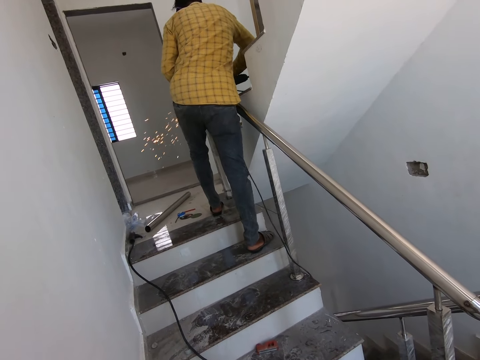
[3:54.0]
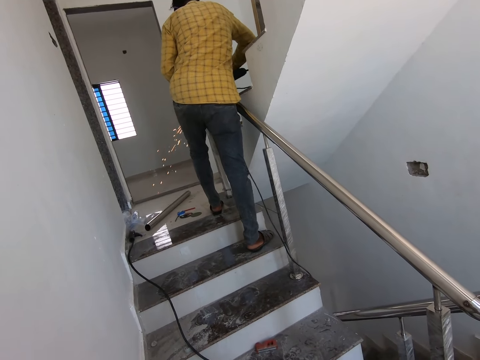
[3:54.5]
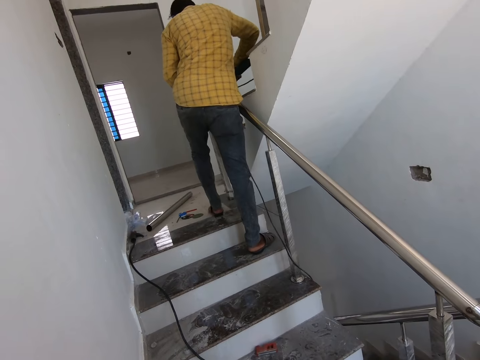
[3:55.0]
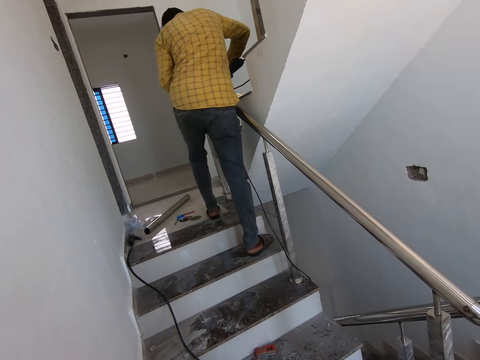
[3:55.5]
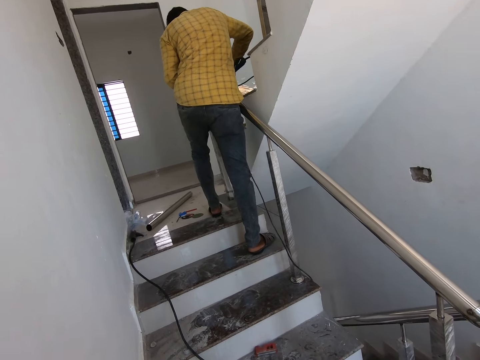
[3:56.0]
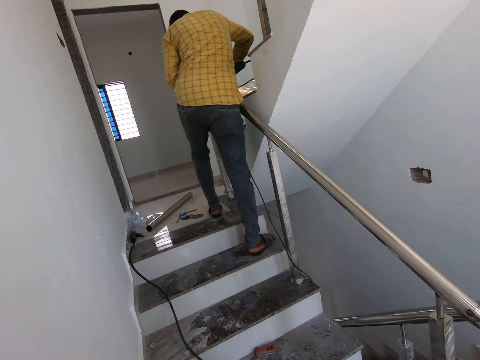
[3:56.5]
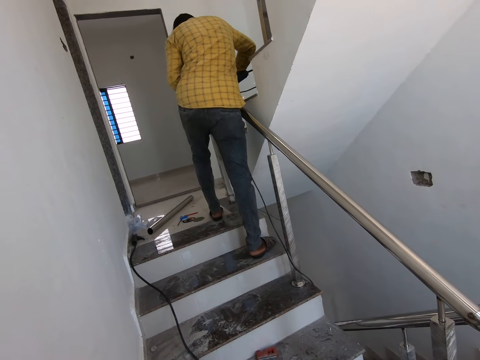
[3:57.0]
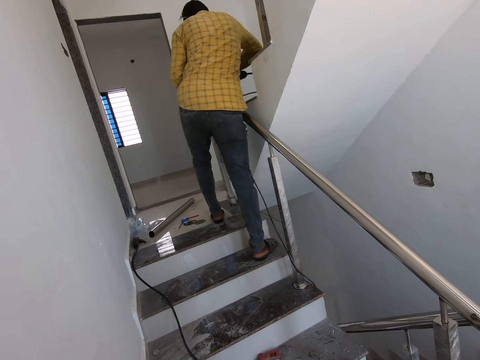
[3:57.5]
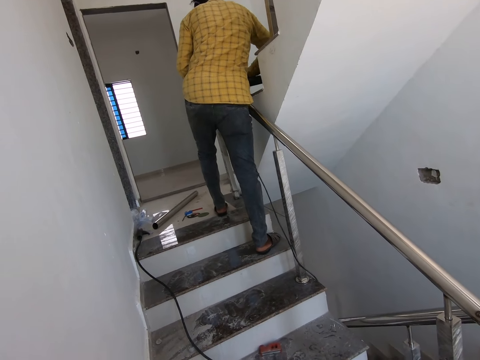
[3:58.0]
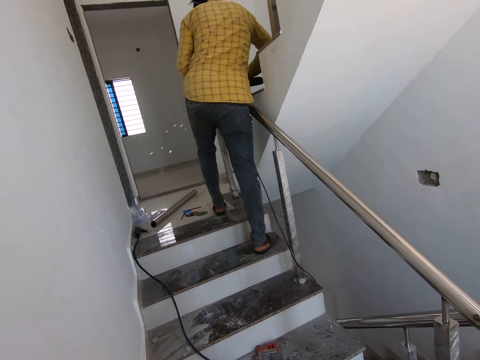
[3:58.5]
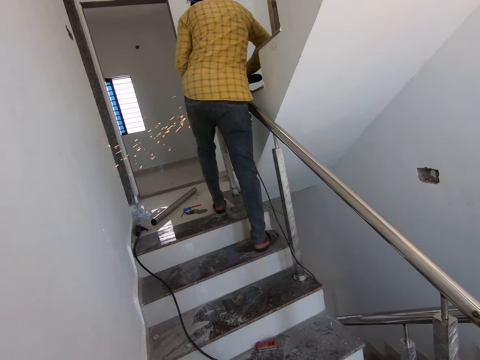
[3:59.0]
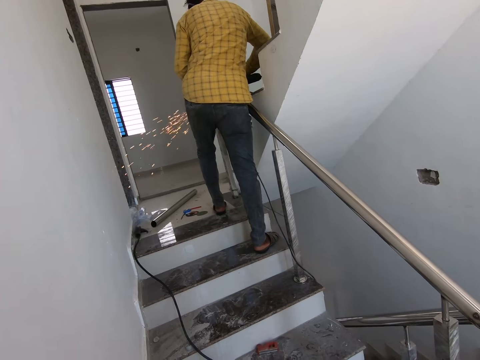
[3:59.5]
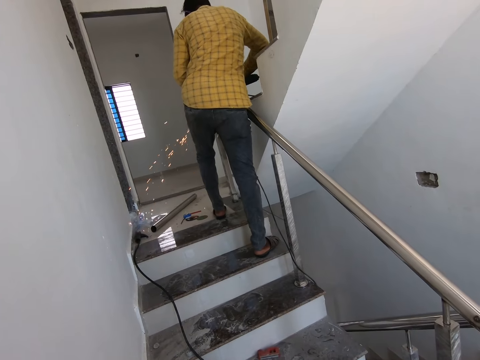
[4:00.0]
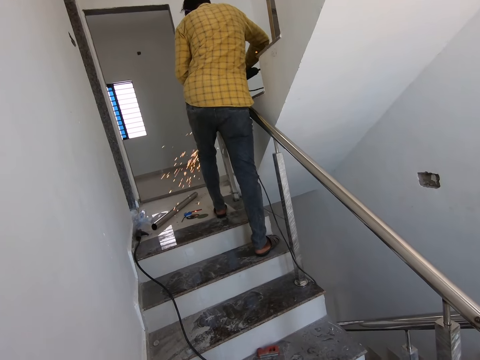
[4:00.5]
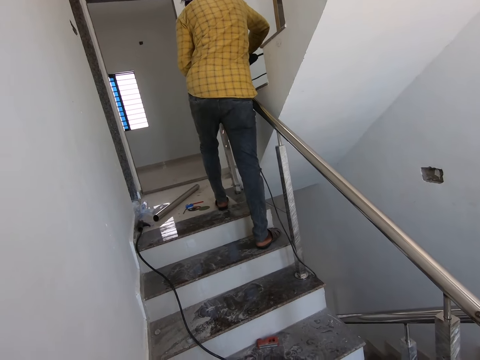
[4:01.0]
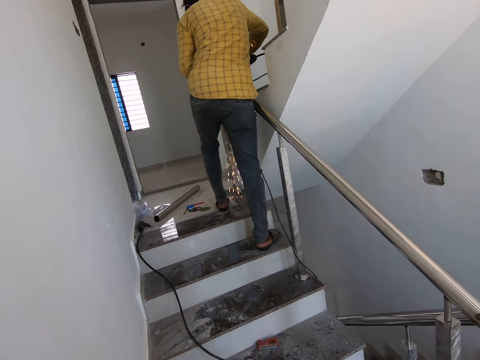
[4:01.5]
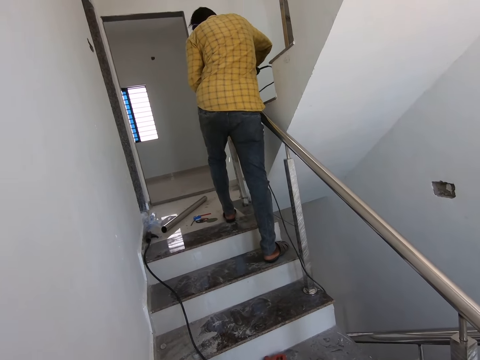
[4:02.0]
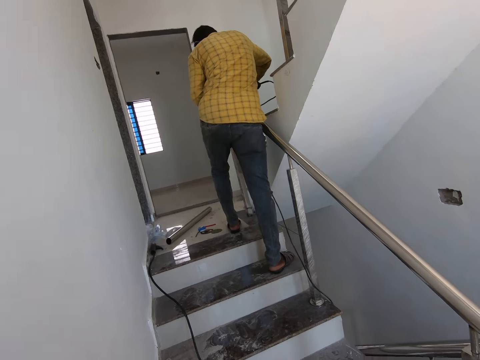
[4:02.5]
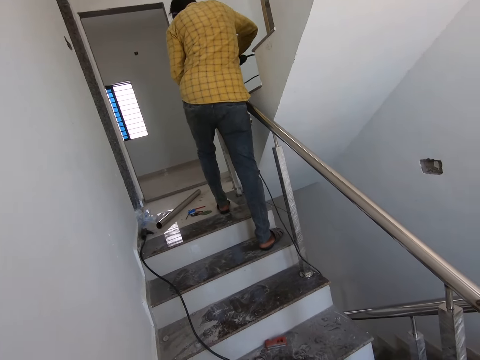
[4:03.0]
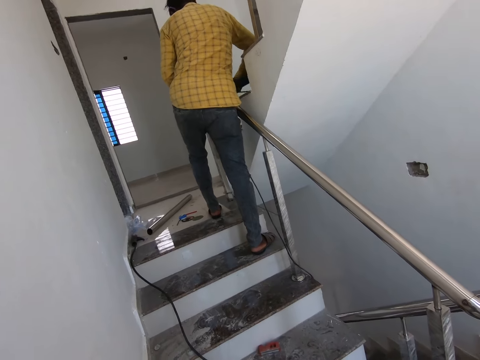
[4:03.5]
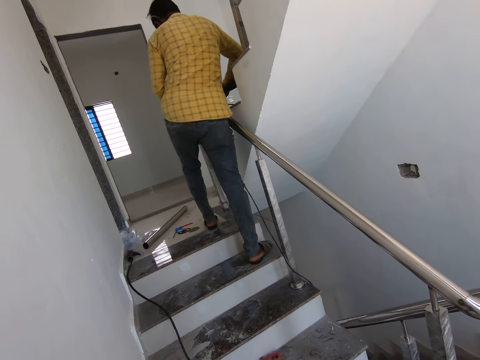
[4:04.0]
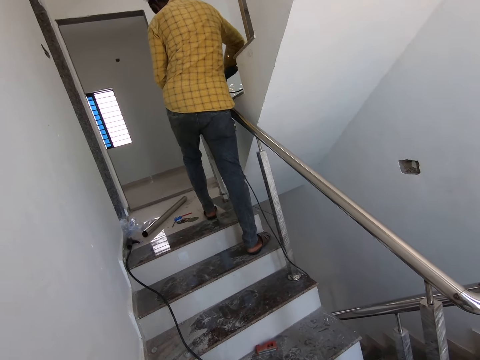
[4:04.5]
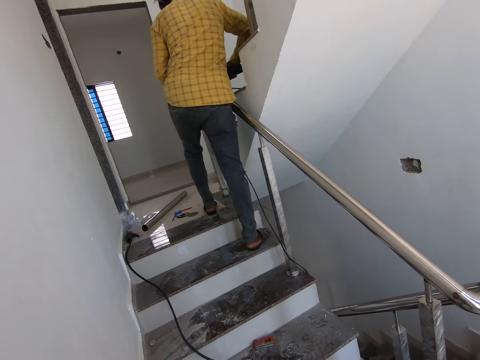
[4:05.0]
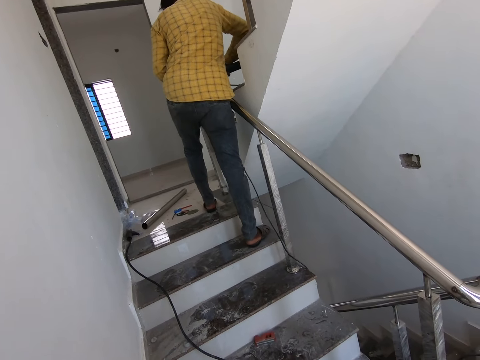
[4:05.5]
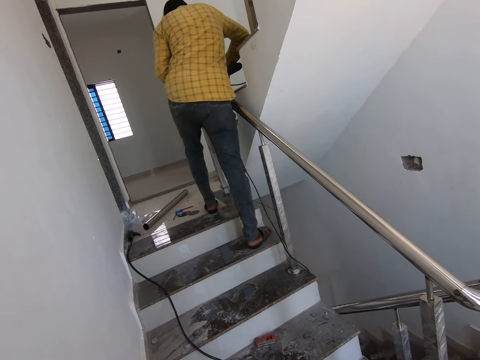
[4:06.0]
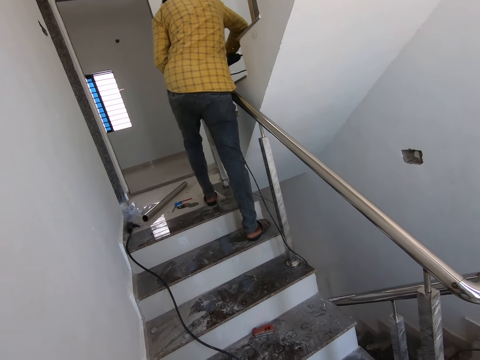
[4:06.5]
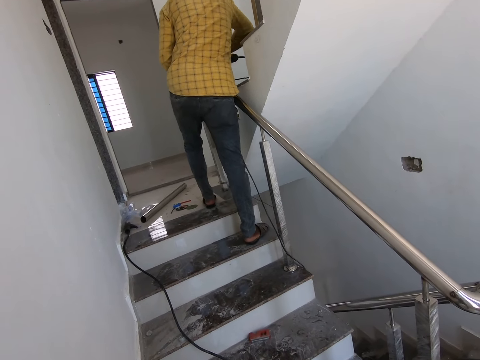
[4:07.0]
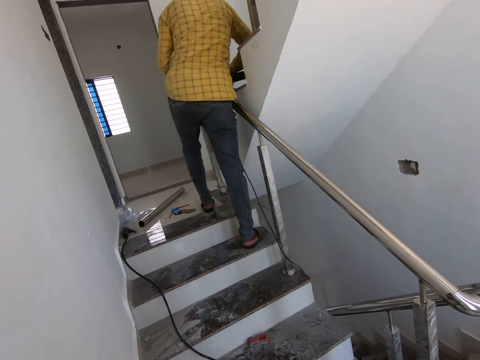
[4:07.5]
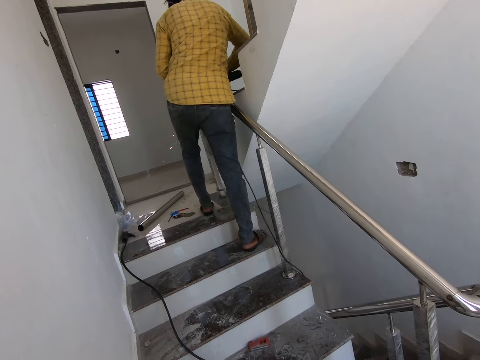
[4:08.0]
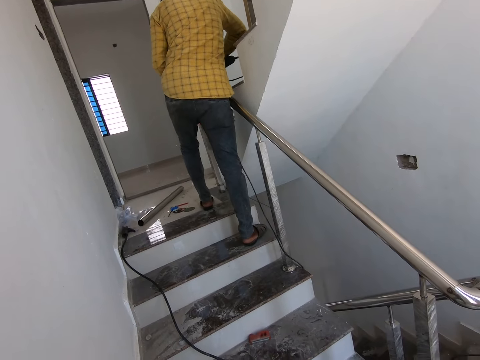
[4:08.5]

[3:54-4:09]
A person grinds the metal.

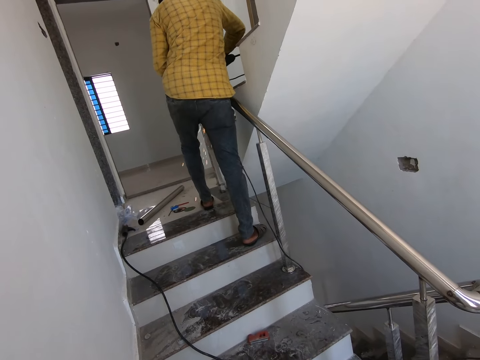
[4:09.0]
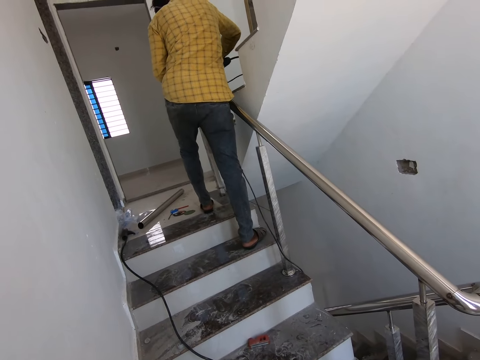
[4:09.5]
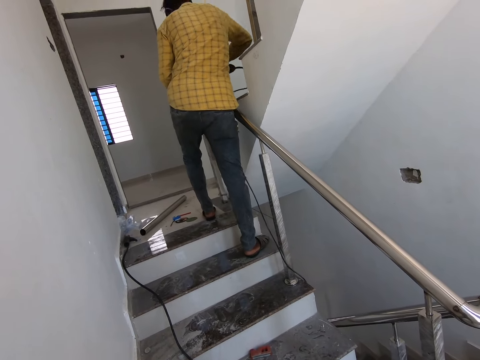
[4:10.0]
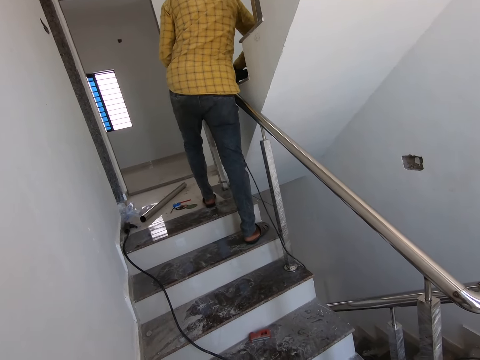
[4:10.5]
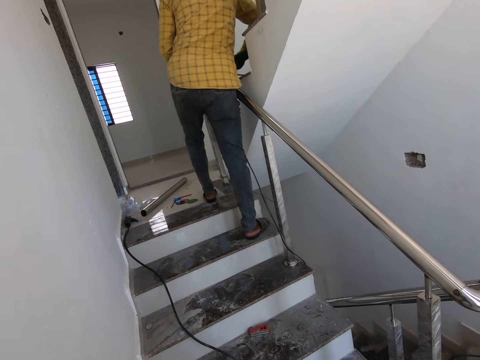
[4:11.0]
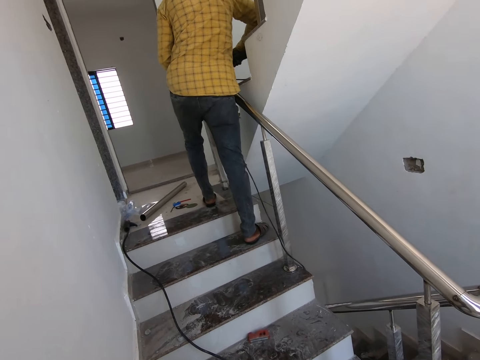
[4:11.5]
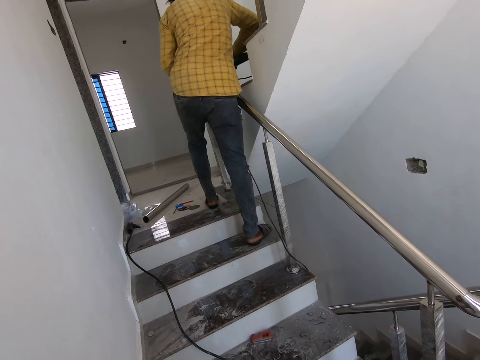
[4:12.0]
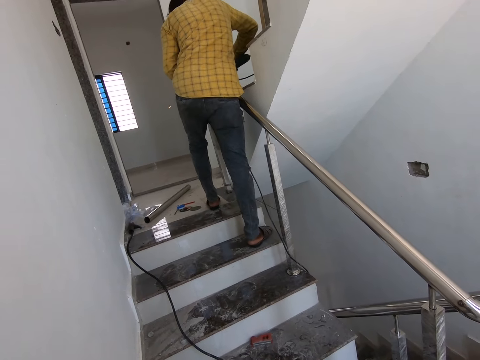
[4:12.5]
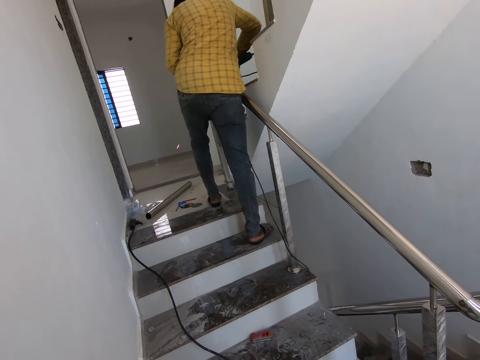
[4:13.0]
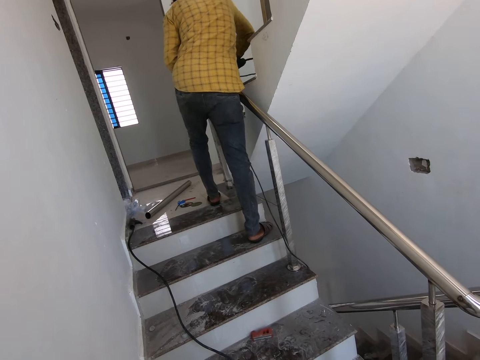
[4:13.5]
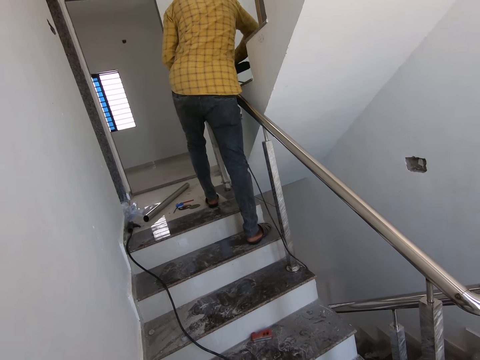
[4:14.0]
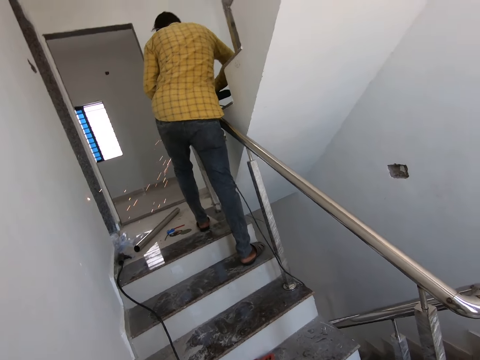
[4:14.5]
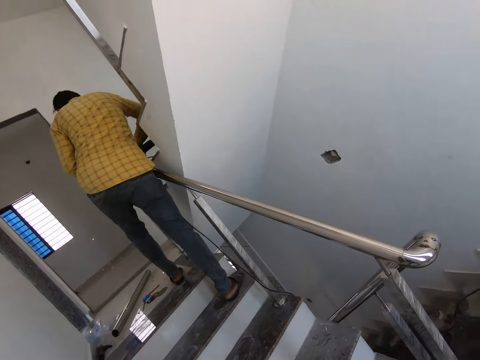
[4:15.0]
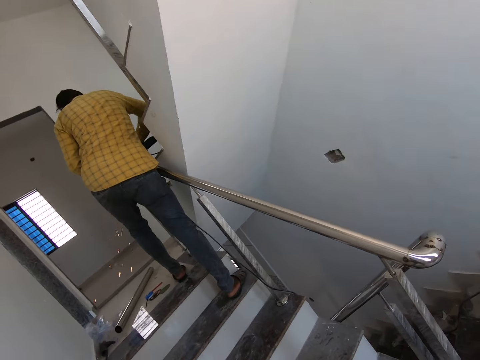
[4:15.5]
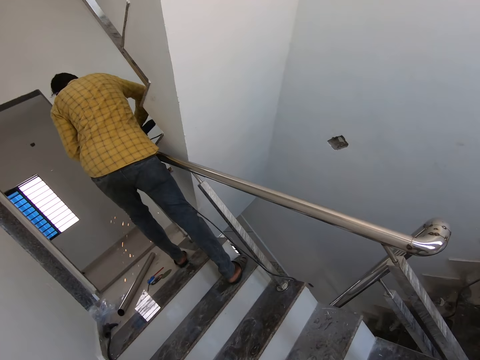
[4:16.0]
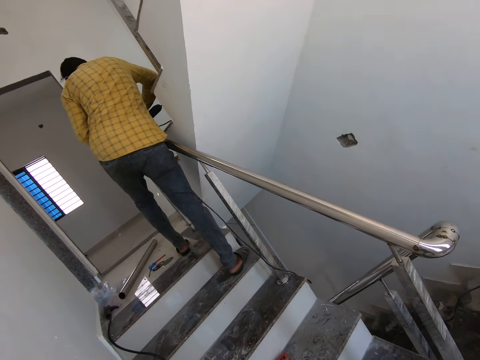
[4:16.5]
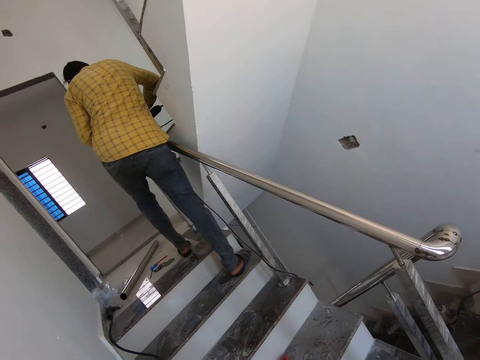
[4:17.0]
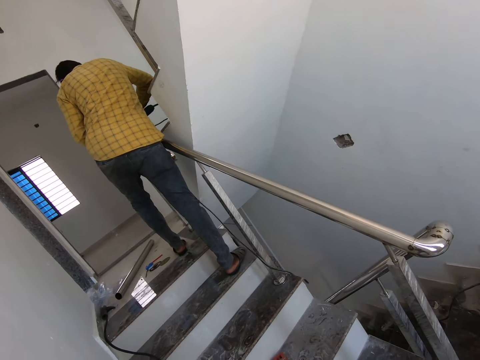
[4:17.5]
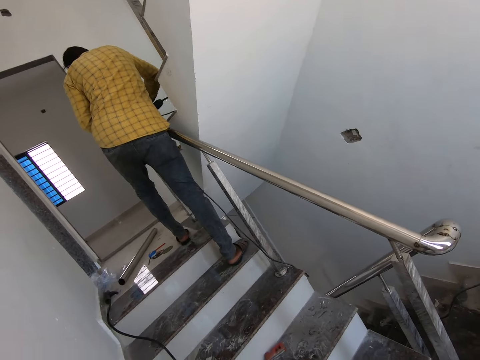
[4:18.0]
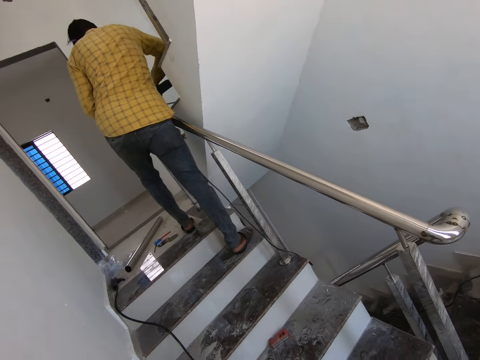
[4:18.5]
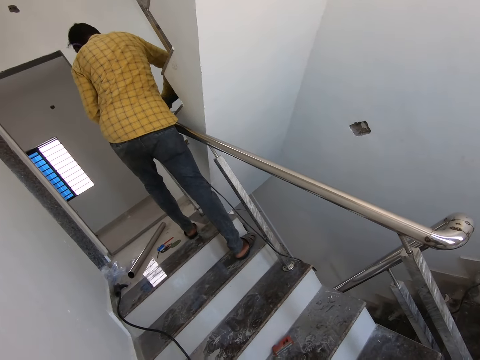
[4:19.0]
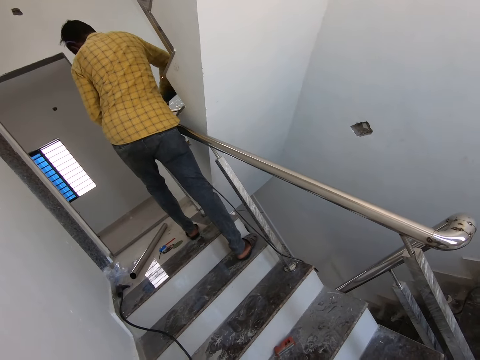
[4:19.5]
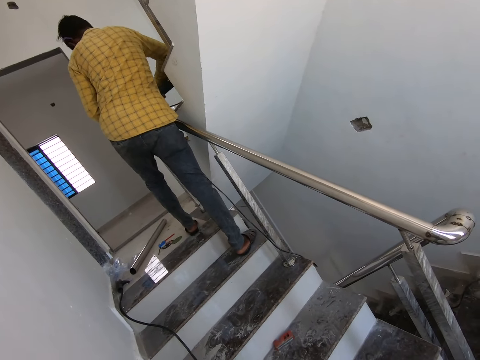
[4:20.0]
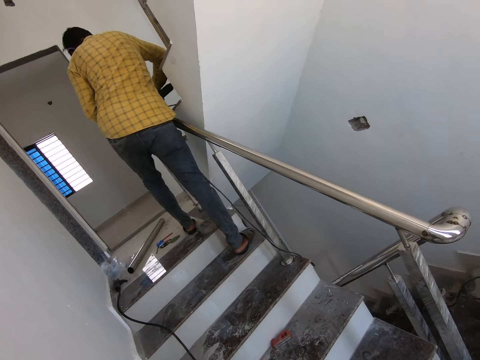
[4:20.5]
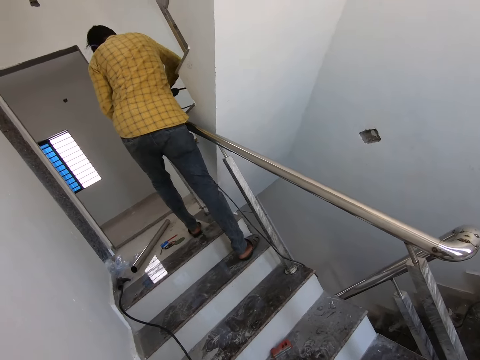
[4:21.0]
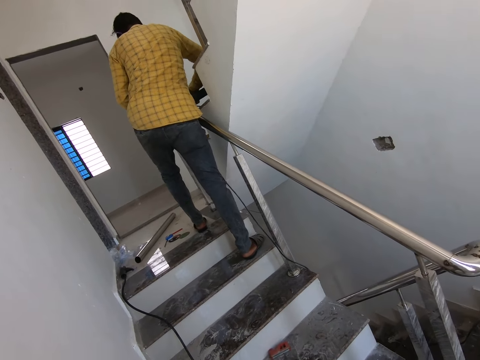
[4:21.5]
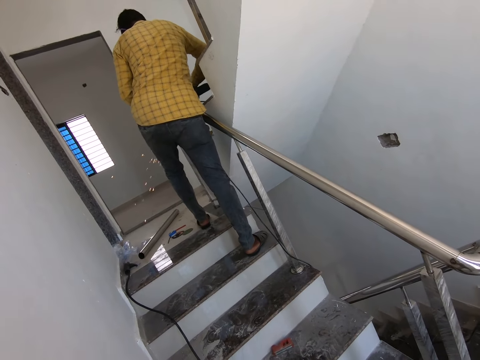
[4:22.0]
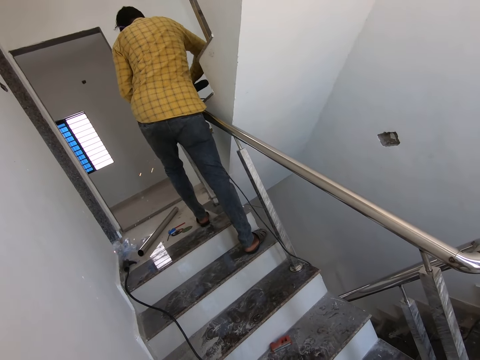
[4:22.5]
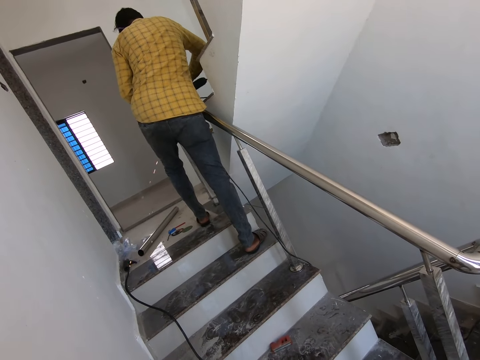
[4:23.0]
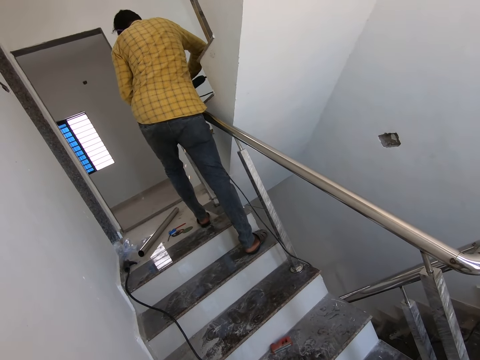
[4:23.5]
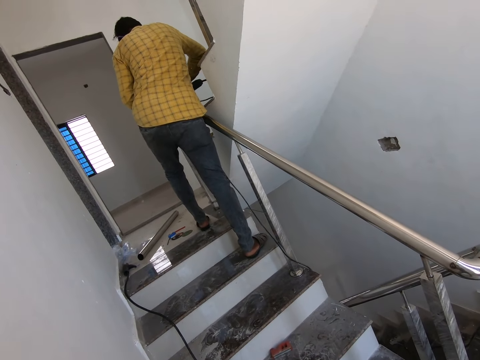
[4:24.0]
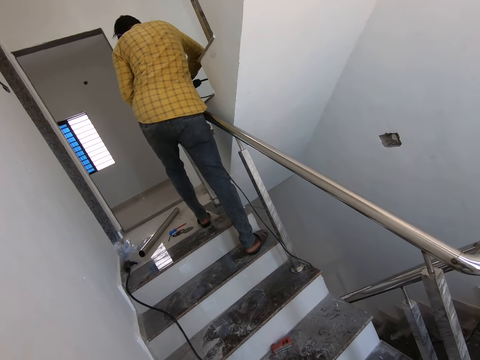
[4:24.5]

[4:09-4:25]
The camera wearer looks around.
